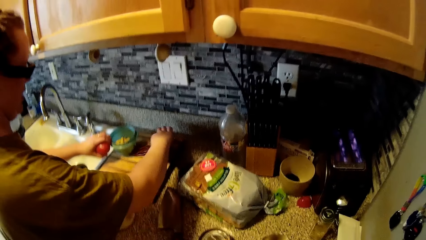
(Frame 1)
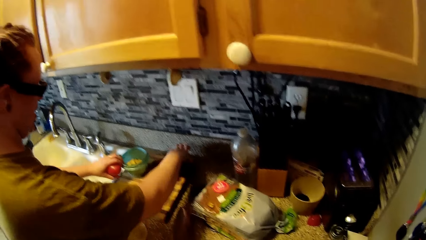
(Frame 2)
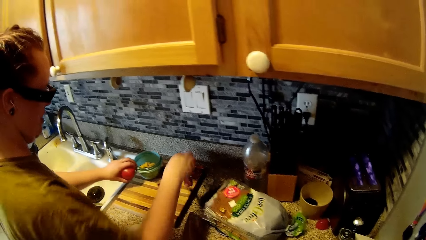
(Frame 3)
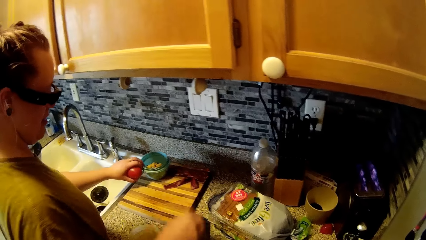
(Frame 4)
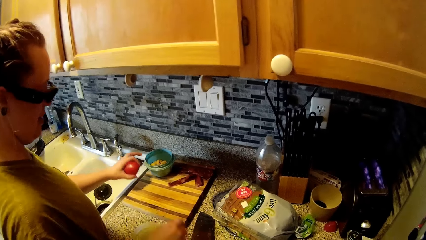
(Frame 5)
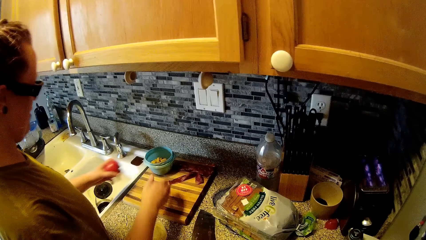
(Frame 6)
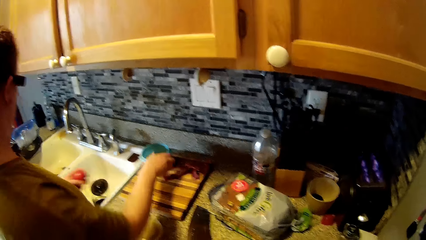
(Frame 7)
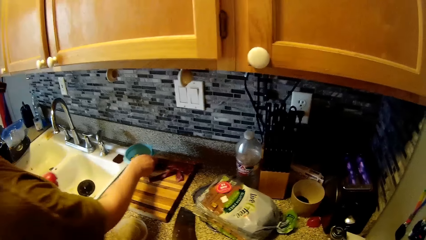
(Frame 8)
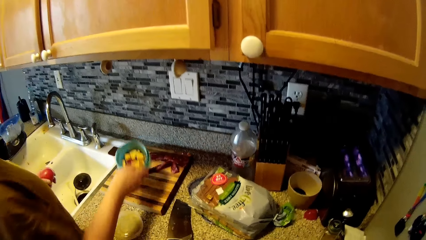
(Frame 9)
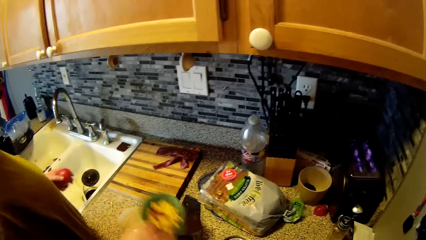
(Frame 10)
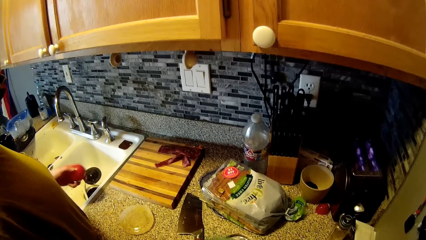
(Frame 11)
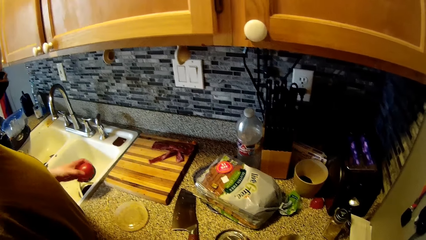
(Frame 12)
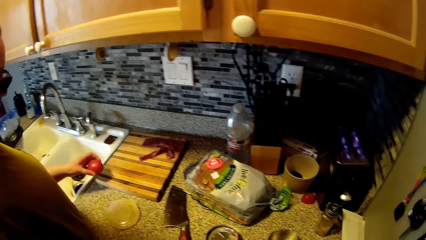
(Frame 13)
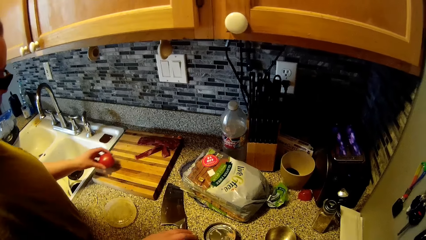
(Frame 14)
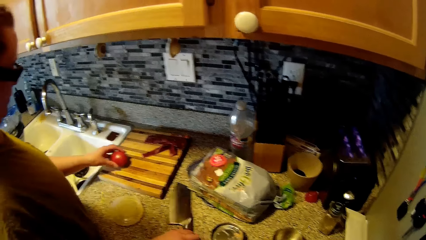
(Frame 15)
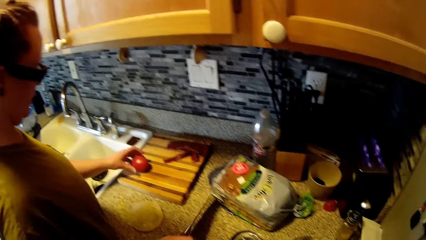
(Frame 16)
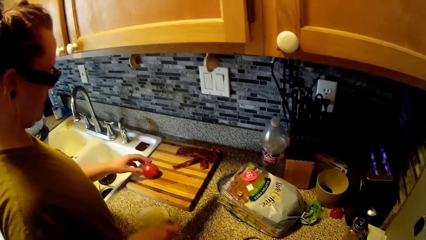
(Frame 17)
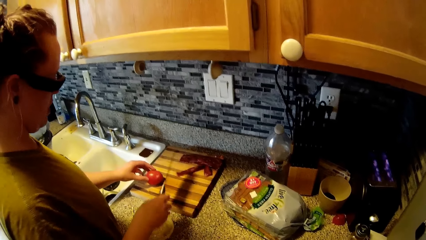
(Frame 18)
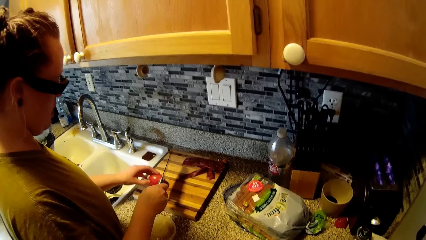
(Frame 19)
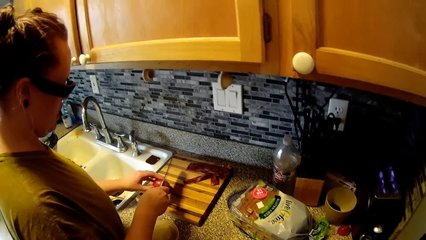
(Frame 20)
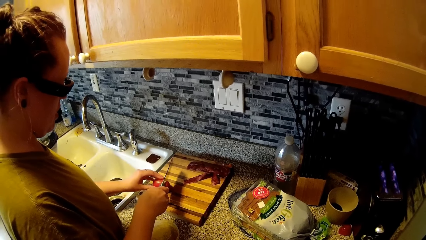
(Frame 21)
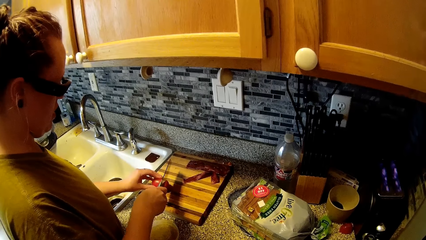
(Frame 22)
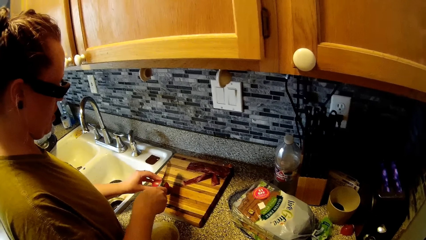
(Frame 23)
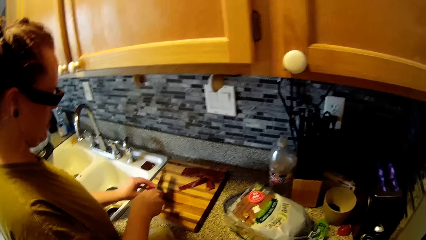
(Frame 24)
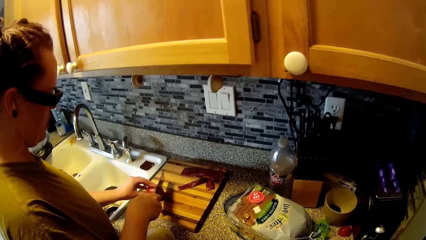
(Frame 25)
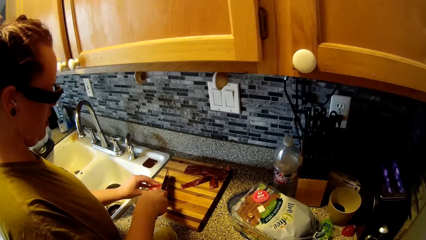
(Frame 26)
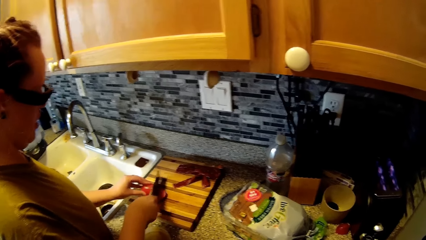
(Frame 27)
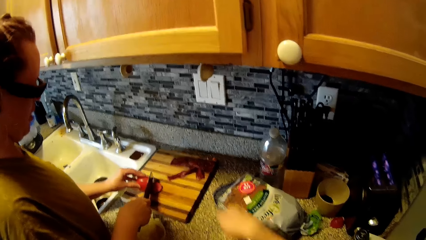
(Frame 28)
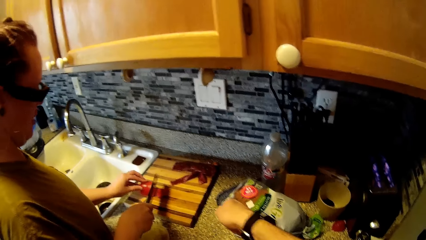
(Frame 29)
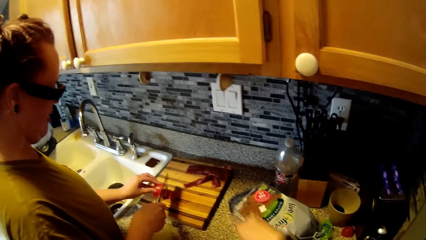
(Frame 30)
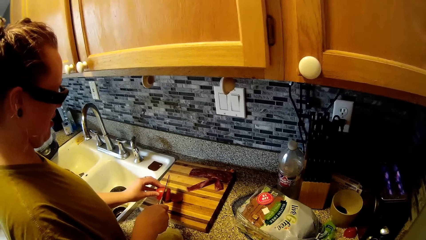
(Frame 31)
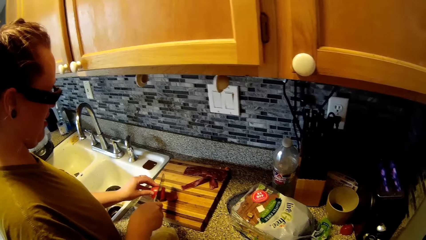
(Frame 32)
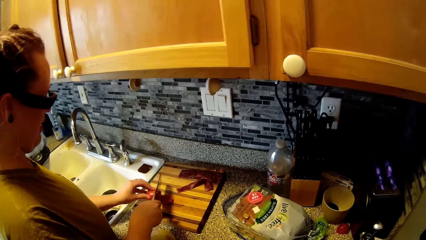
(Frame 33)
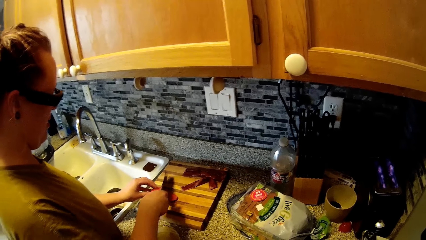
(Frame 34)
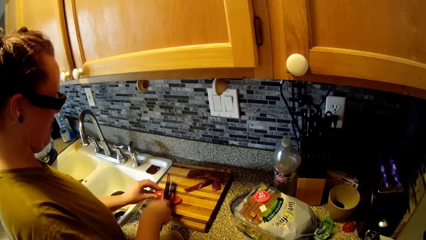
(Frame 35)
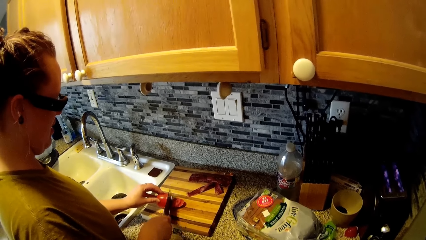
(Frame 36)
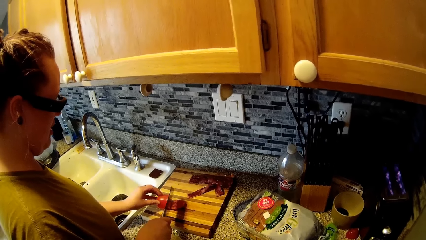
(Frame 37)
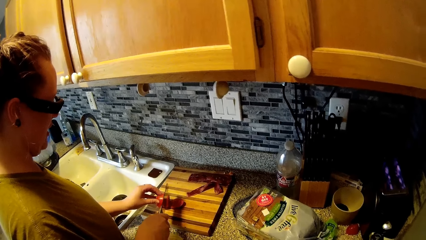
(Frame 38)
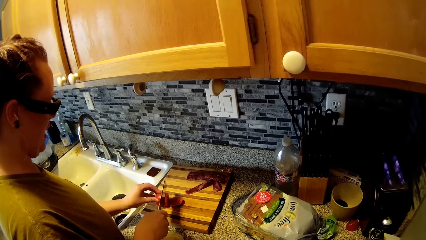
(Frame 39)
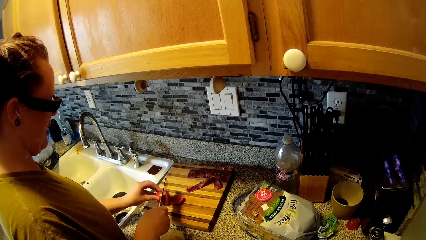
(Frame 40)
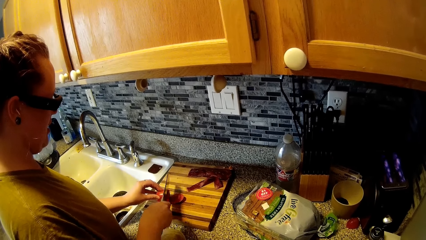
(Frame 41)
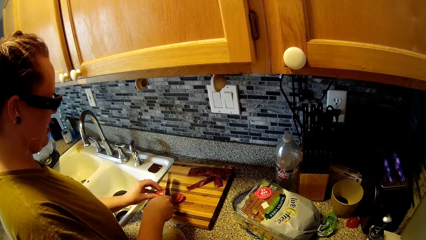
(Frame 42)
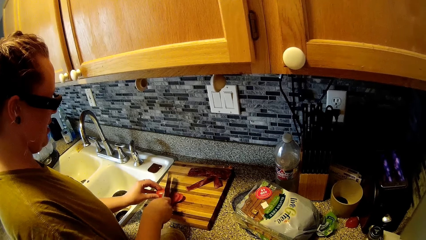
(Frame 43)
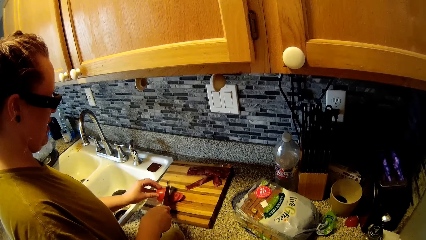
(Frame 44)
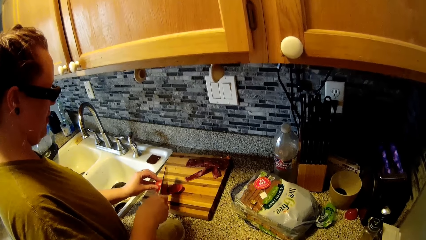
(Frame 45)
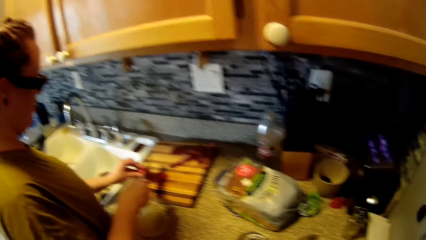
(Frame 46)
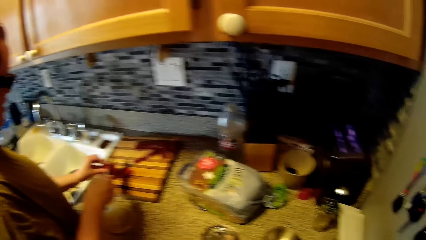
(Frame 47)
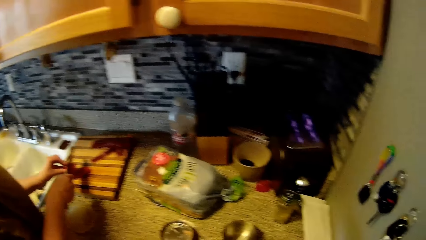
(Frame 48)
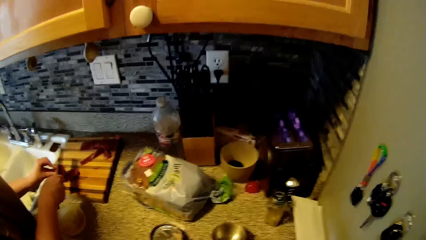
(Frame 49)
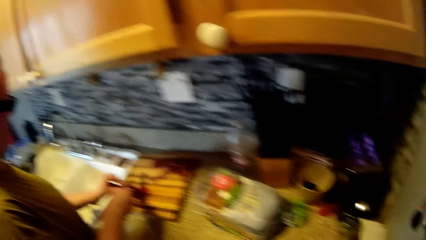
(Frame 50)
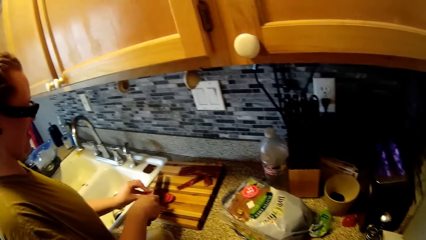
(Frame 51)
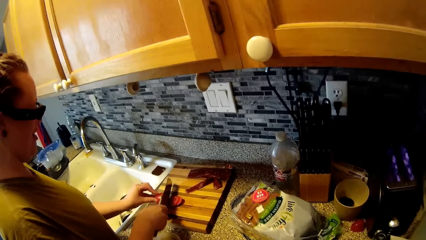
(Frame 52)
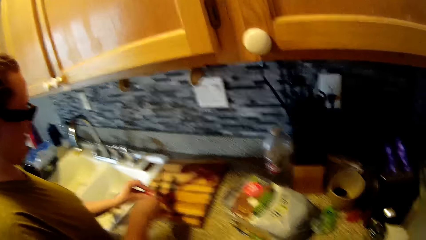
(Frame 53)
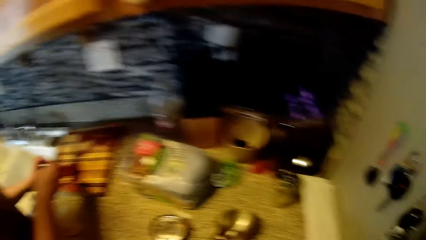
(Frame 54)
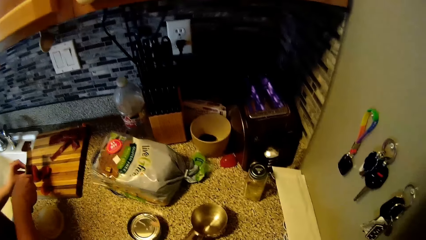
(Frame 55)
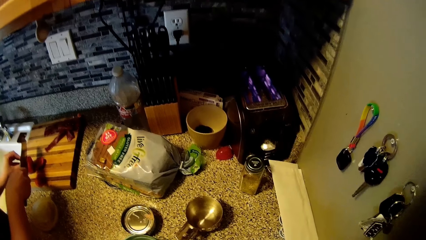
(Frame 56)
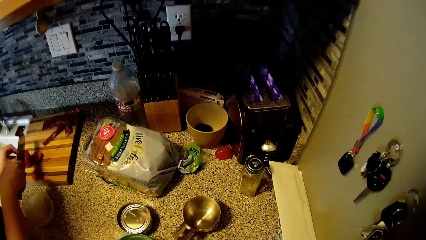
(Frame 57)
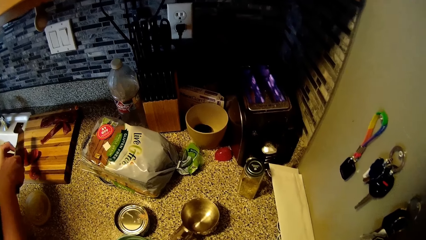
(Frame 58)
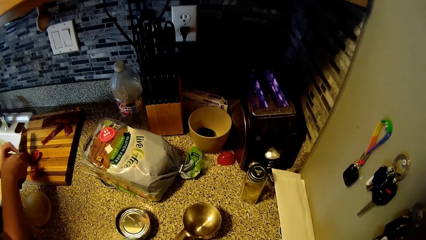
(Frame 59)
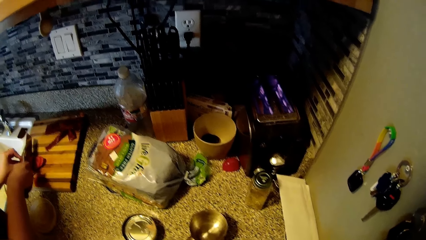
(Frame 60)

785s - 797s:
The woman moves the bacons and bowl on the chopping board with her hands. The woman picks the bowl from the chopping board with her right hand. The woman puts a tomato on the chopping board. The woman picks a knife from the kitchen counter with her right hand. The woman slices the tomato on the chopping board with the knife. The camera wearer converses with the woman. He stretches out his right hand on the kitchen counter.

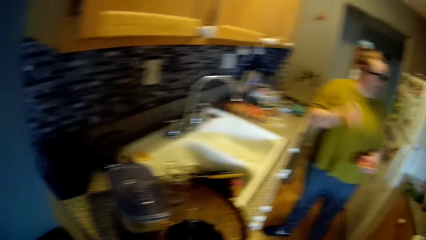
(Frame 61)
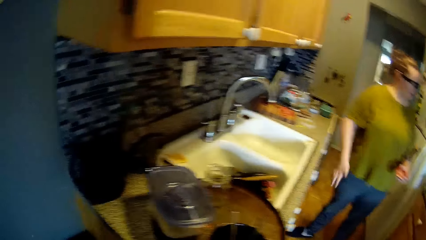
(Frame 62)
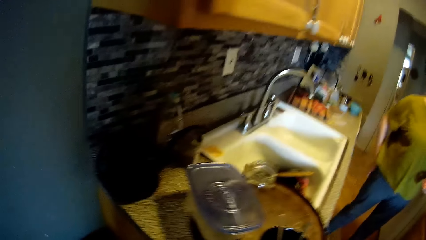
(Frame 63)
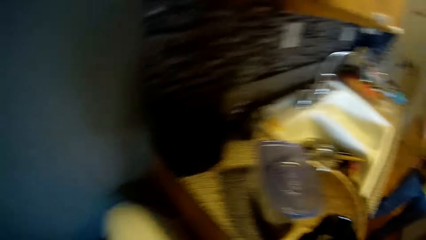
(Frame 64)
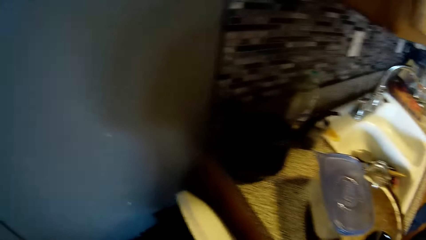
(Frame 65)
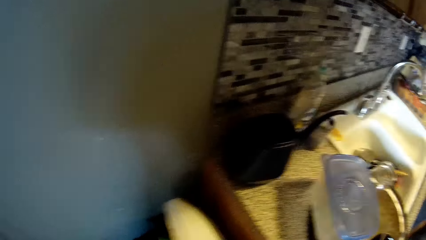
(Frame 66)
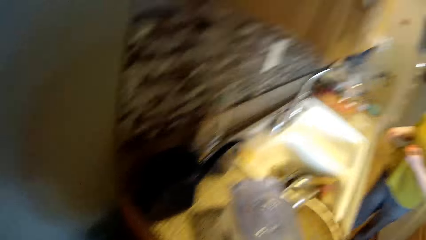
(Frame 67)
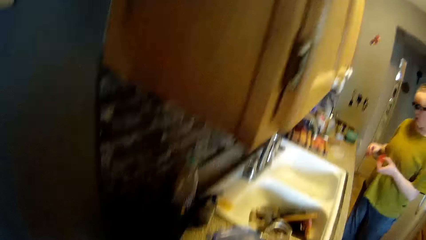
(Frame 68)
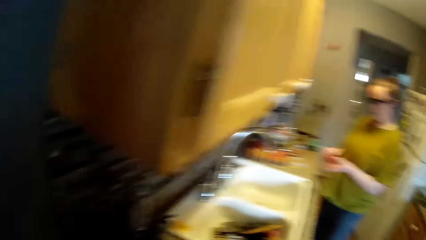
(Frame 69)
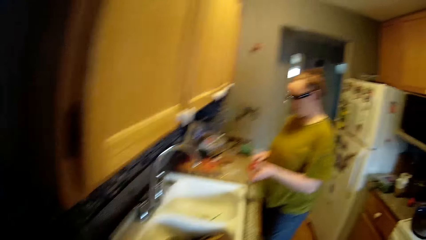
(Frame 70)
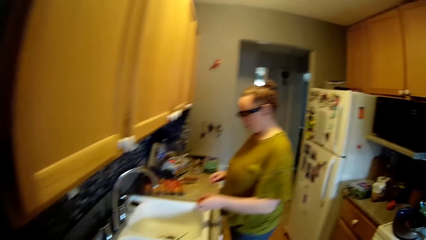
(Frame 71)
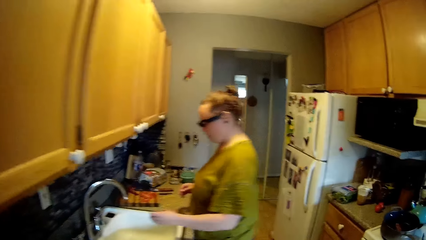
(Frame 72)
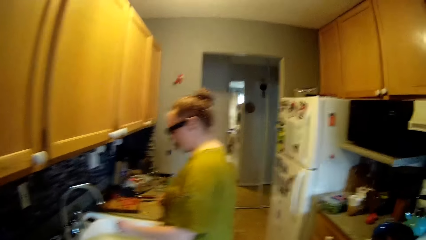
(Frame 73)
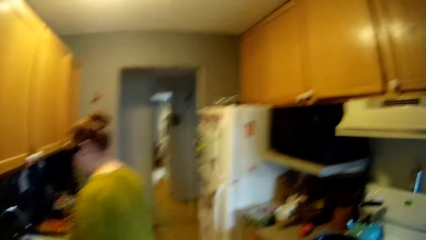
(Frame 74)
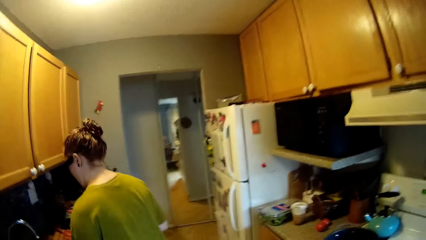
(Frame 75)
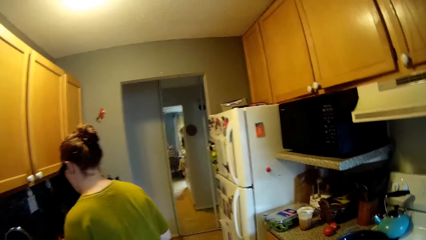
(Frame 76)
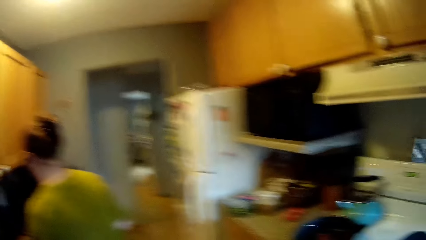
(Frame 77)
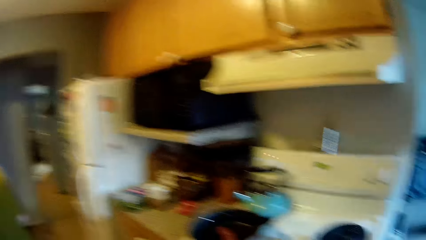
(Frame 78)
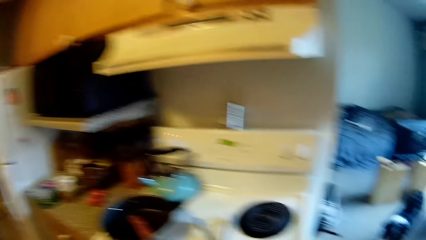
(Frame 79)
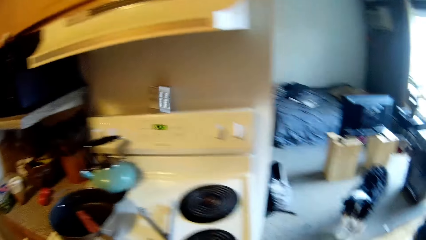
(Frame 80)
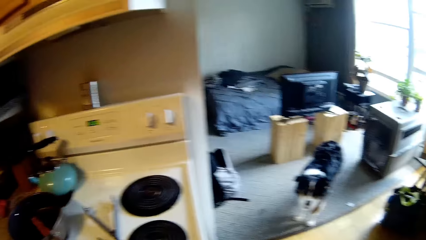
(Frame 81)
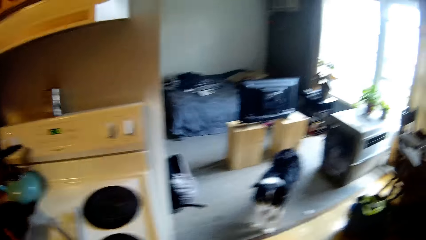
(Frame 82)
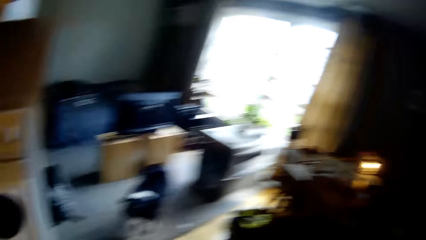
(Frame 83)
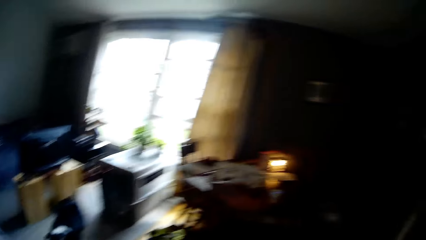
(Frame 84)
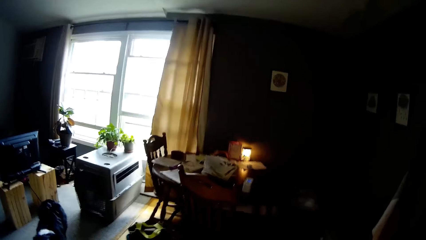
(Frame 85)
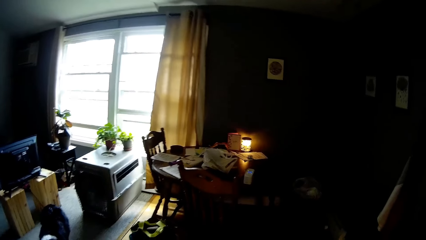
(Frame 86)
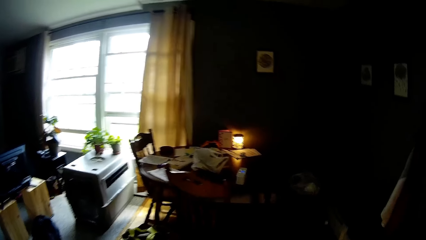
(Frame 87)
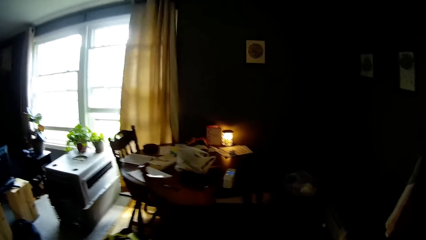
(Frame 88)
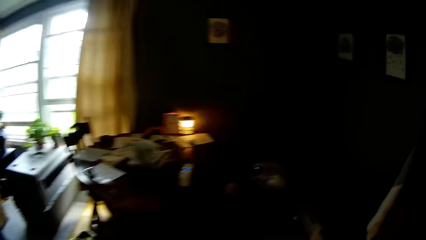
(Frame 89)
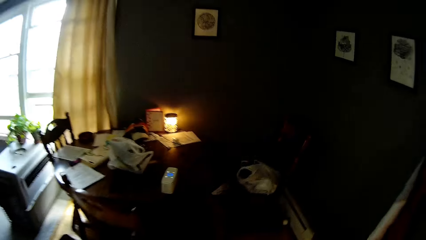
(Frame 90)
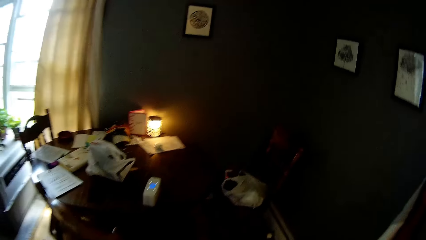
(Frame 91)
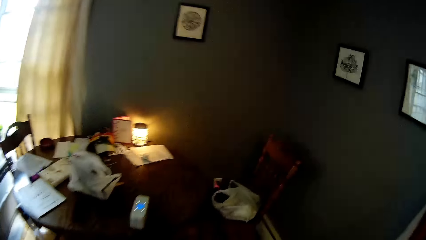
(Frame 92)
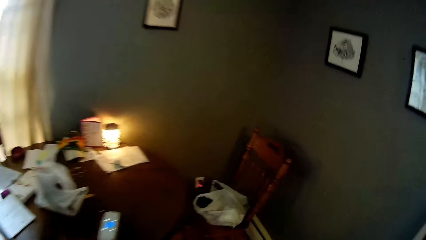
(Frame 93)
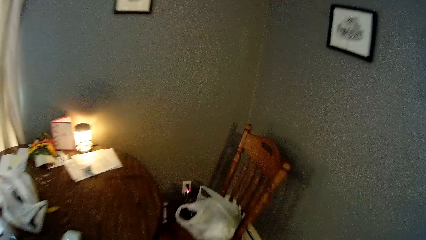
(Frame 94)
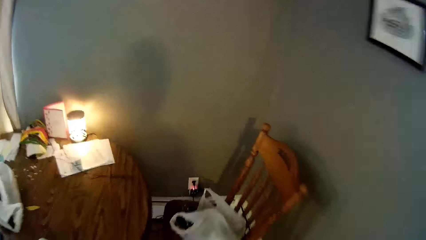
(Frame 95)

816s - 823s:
A person adjusts lenses. The camera wearer turns. They walk towards the dining table.
